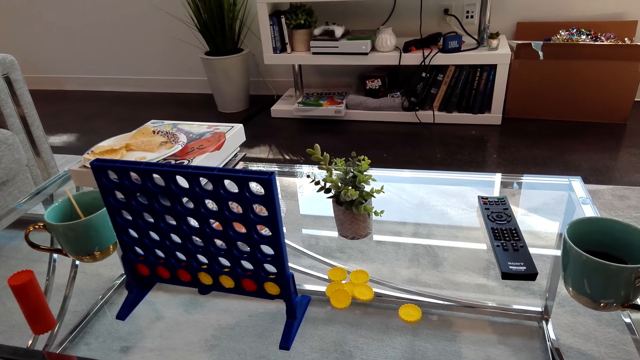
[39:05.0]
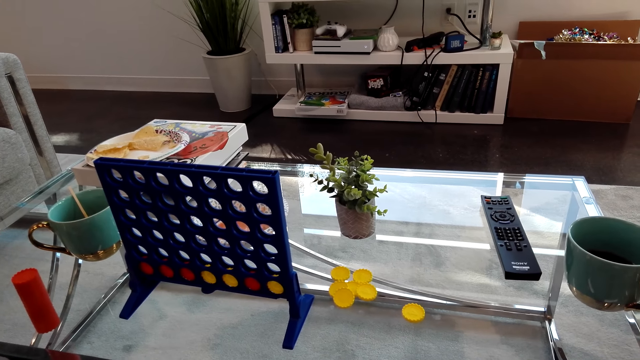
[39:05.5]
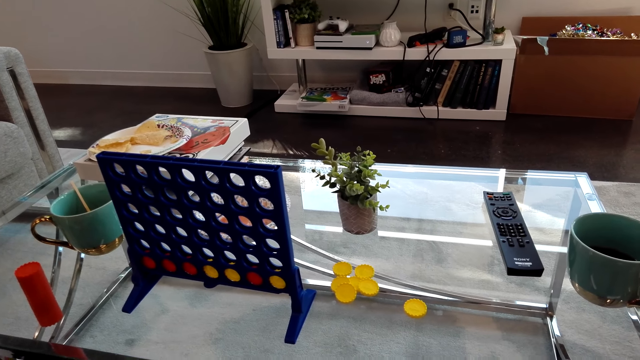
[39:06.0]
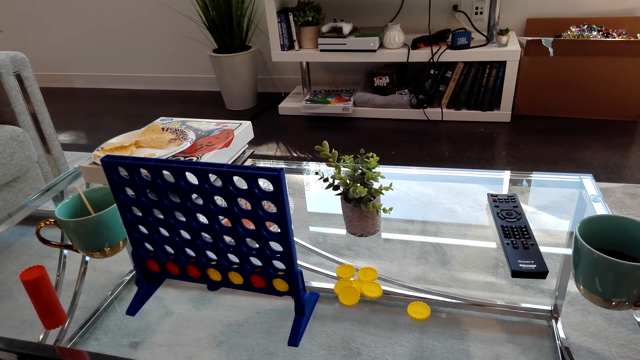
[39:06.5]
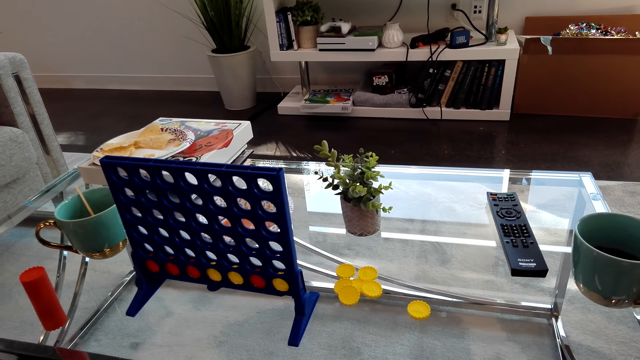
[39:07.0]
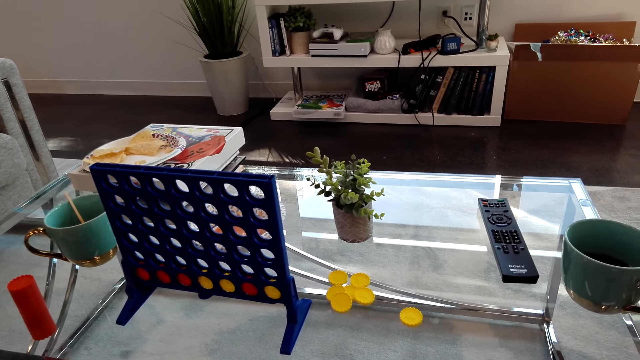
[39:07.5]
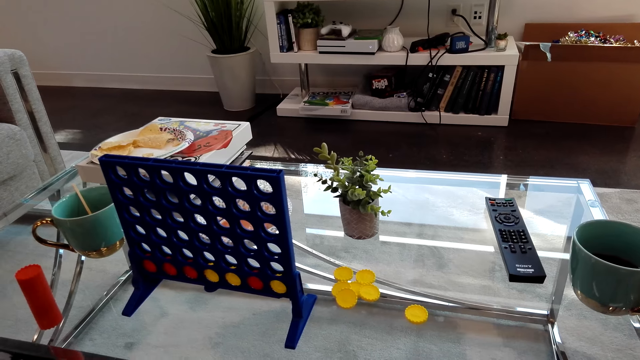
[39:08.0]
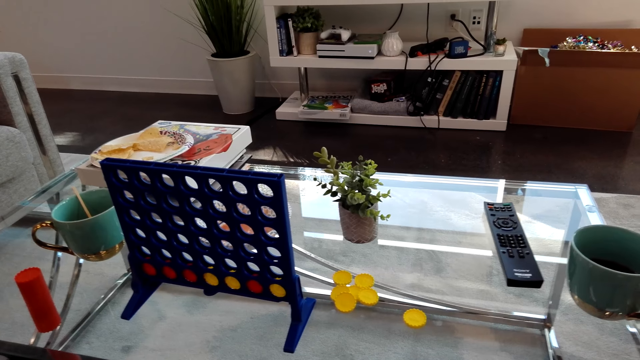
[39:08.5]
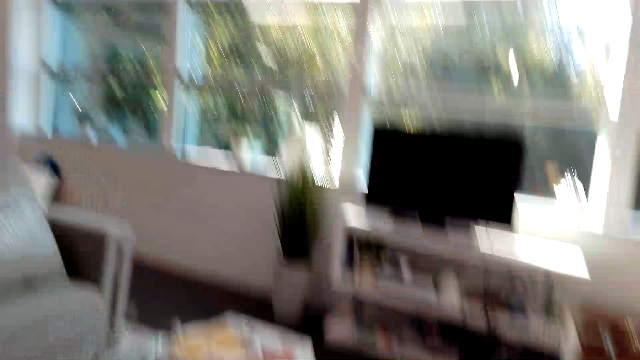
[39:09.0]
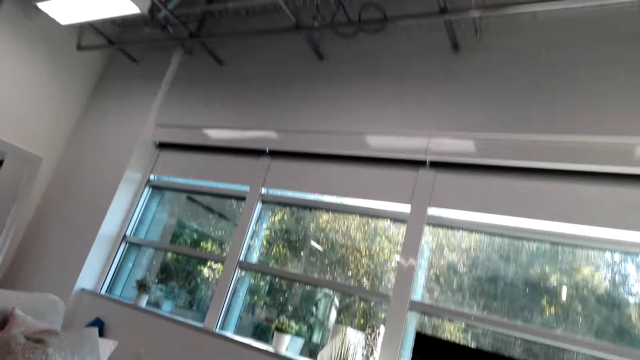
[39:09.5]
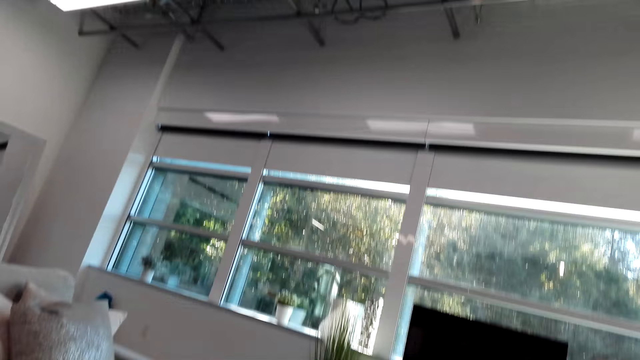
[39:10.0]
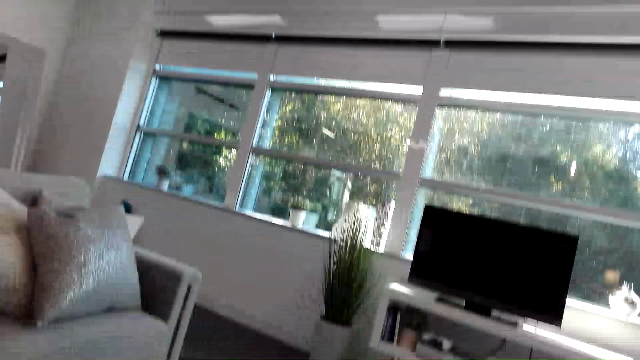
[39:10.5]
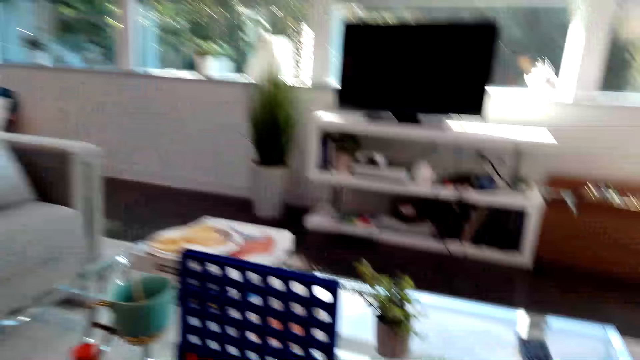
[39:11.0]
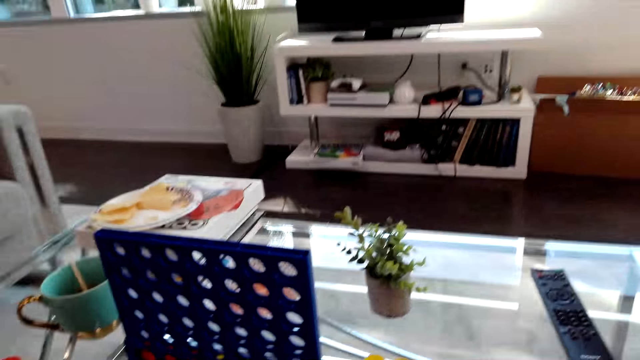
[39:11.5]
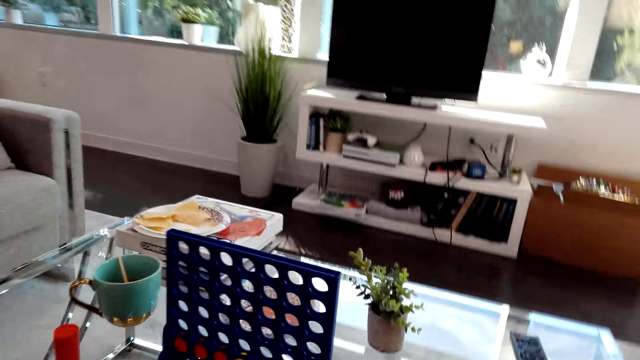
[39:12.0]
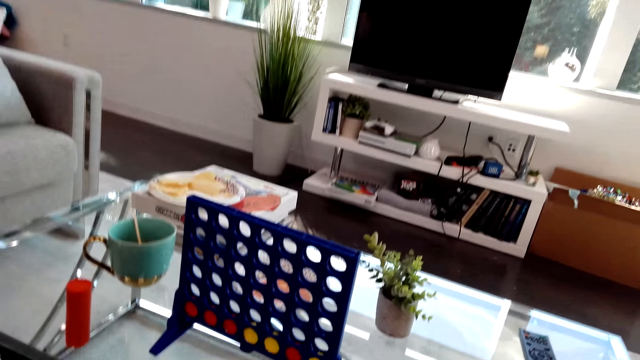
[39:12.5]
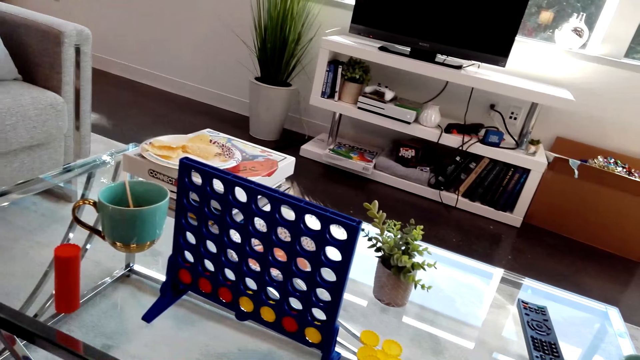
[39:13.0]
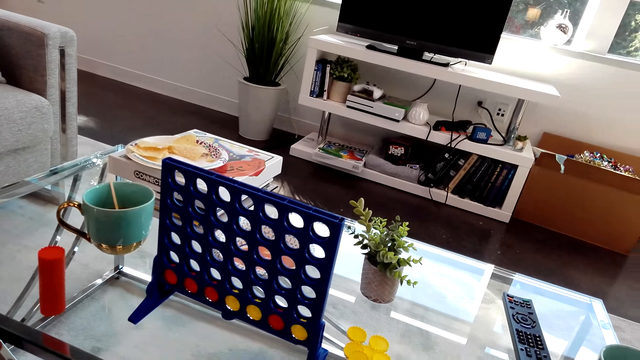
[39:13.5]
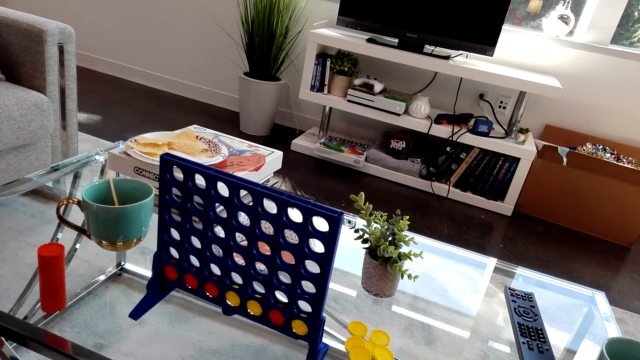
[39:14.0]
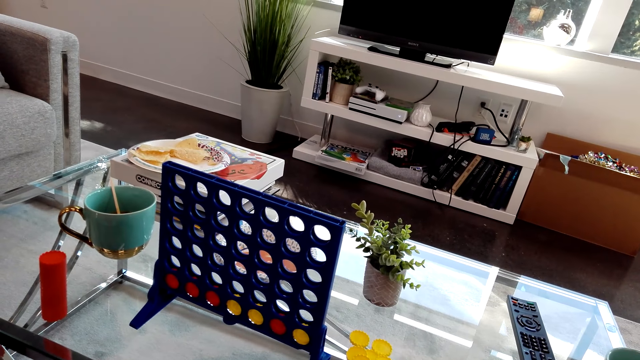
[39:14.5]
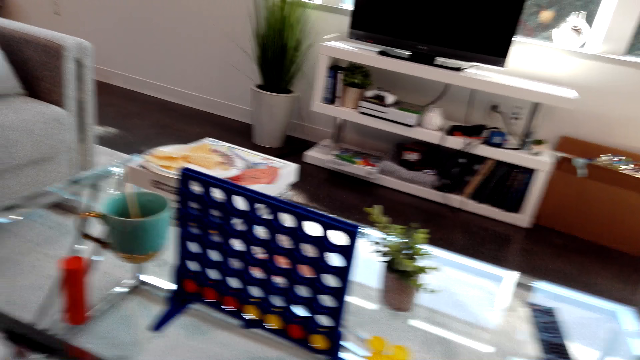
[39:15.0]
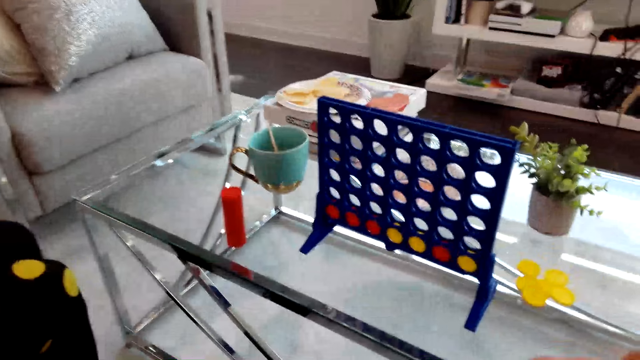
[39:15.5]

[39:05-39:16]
The camera wearer looks aside. They look at the Connect 4 game board.

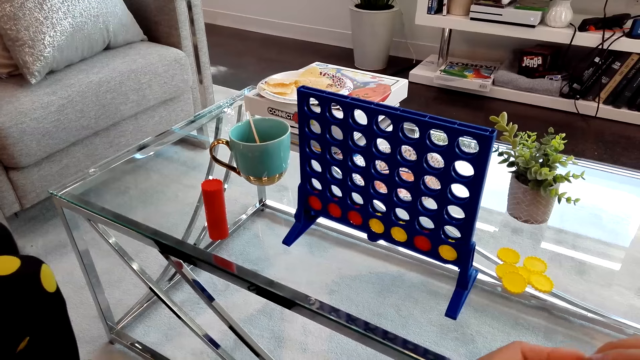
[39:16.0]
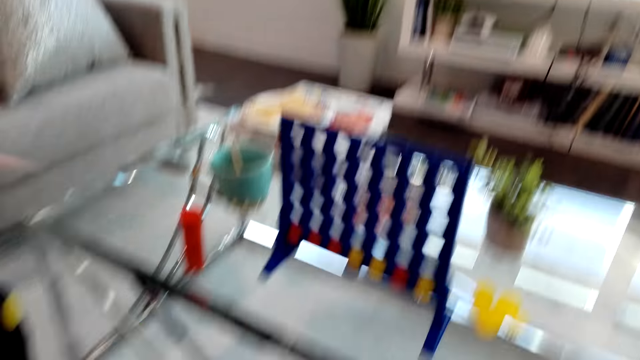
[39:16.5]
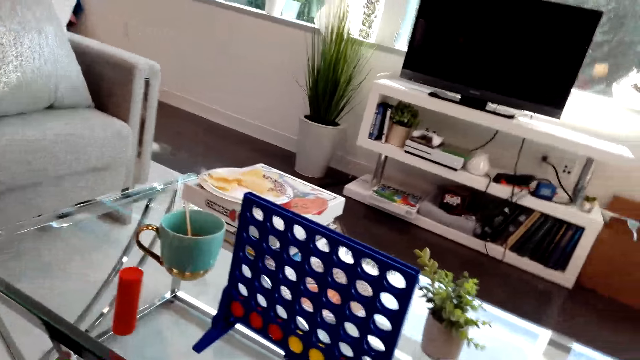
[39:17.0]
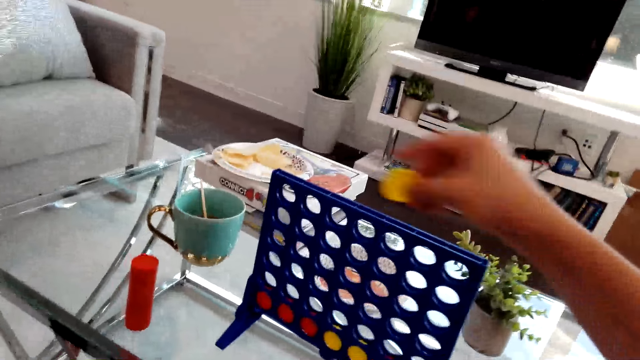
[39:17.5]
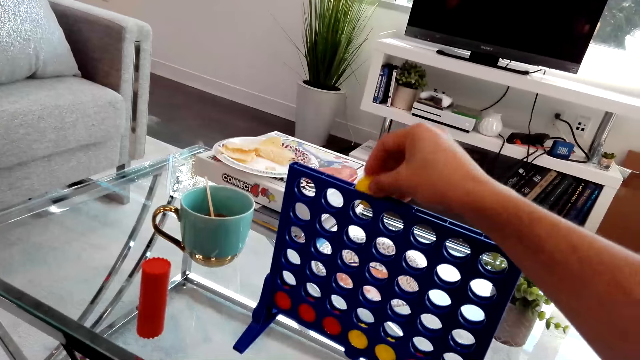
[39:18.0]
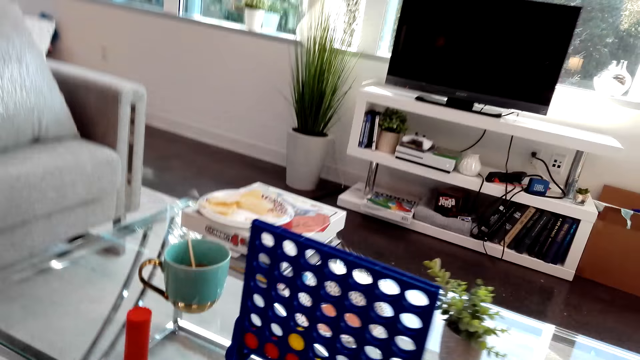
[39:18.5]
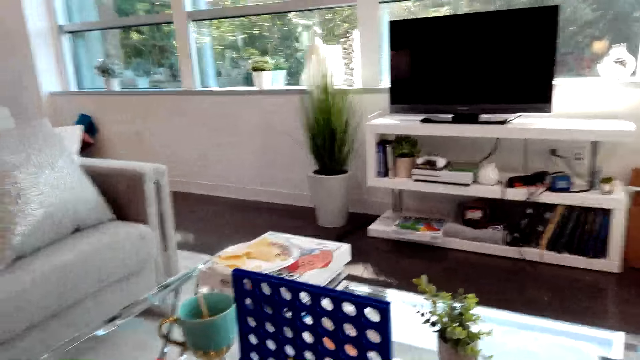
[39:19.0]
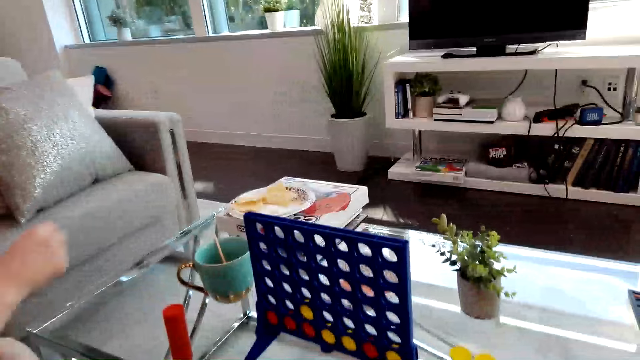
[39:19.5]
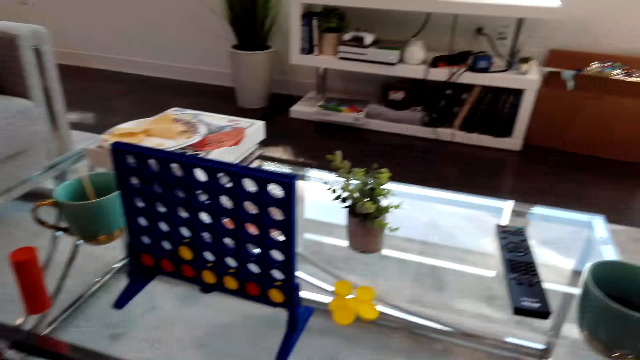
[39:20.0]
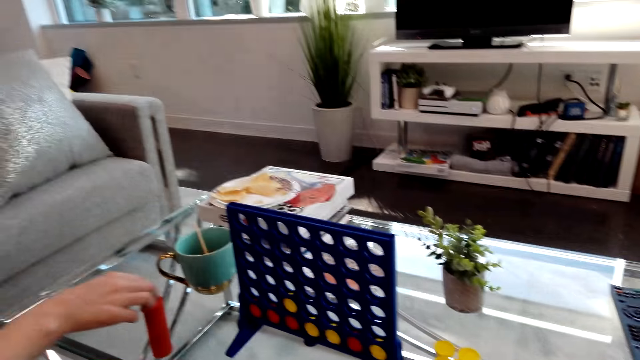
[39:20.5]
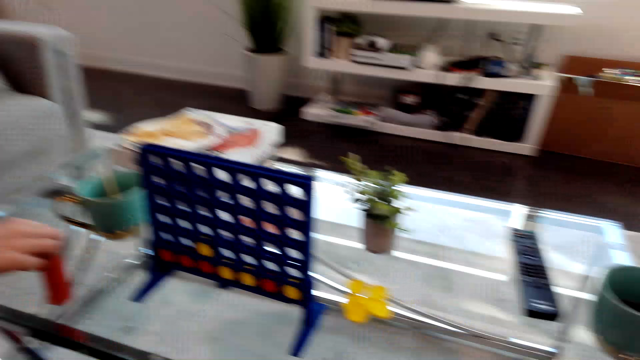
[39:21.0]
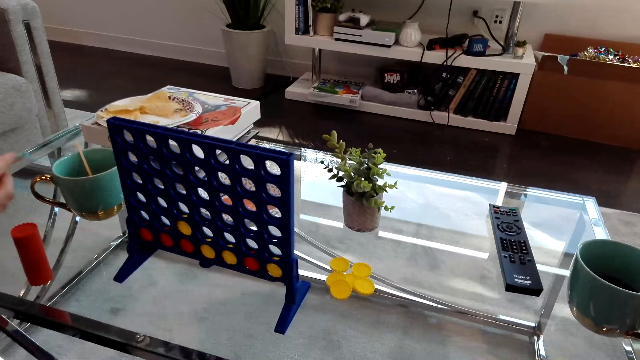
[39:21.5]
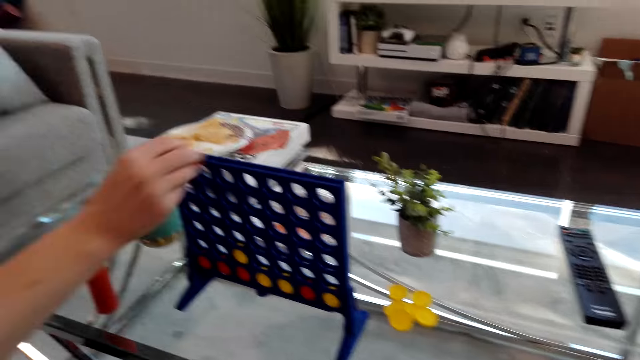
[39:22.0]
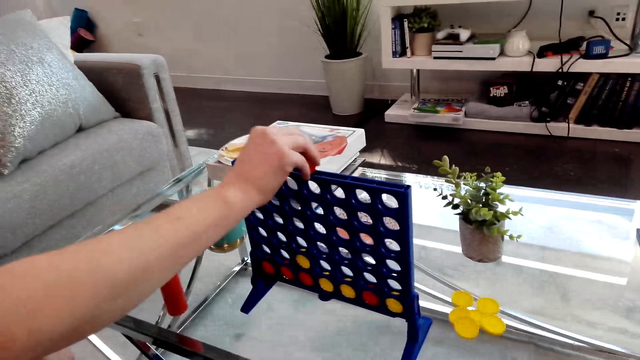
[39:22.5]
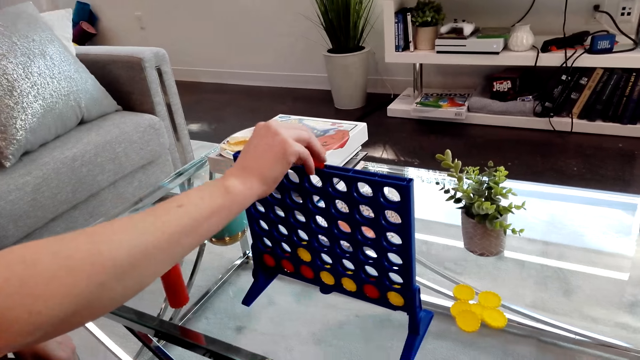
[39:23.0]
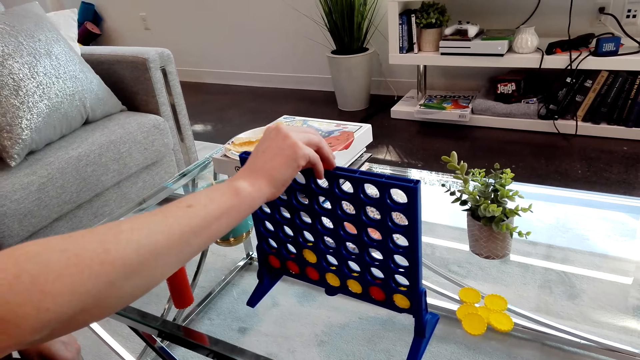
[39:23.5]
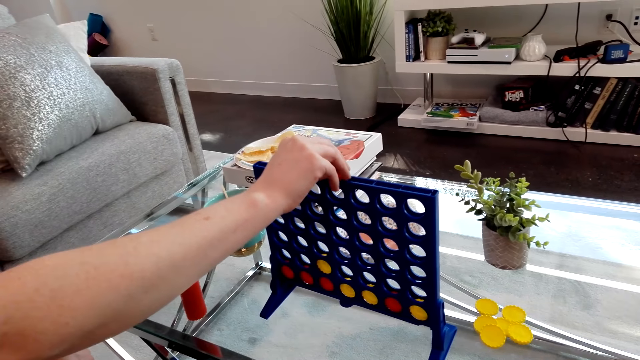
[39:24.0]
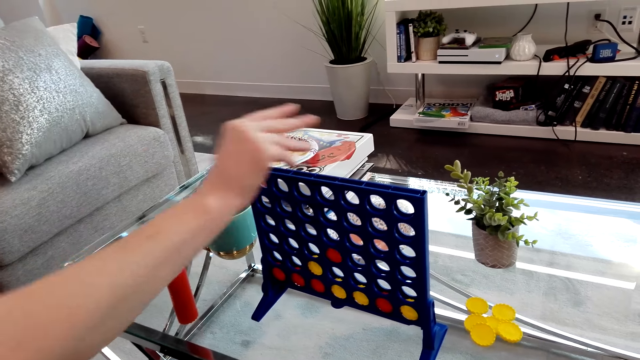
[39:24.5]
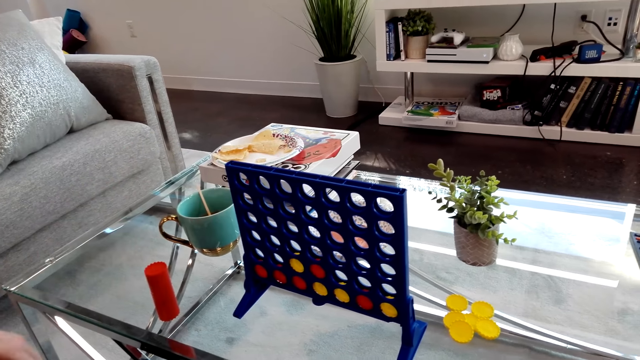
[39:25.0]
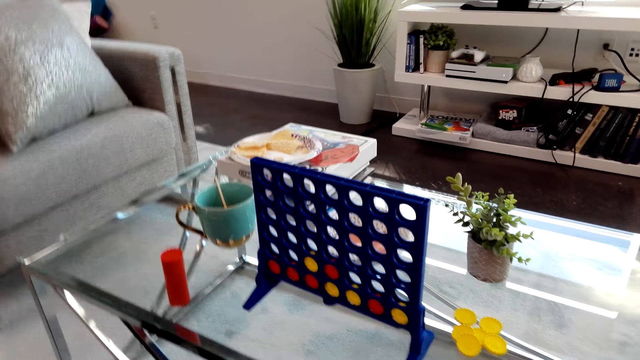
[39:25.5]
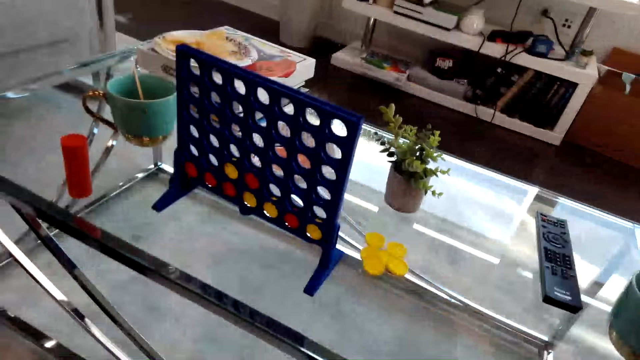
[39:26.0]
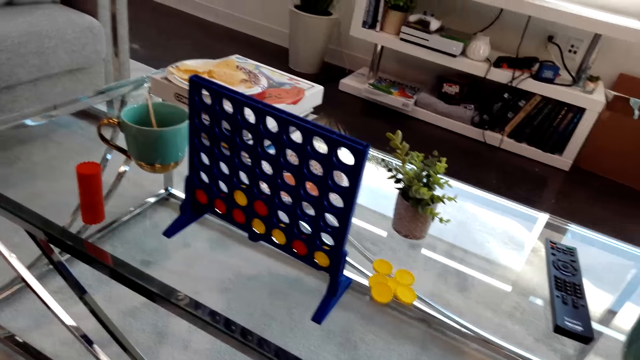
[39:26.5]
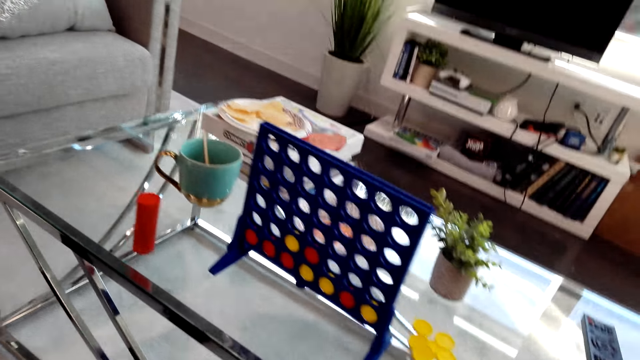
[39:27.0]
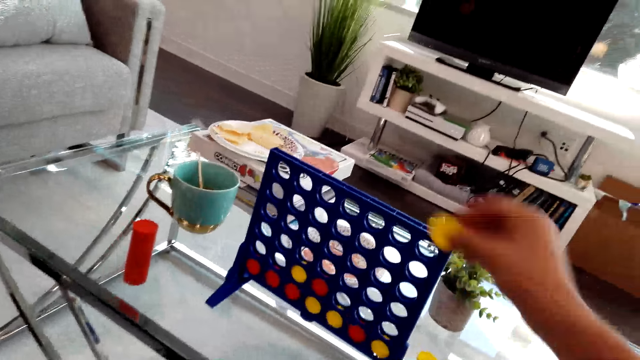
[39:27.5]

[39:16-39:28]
The camera wearer drops connect 4 game coins on the board. They play the connect four game. A lady picks up connect 4 coins on the table. The lady plays the connect four game and drops connect 4 game coins on the board.
